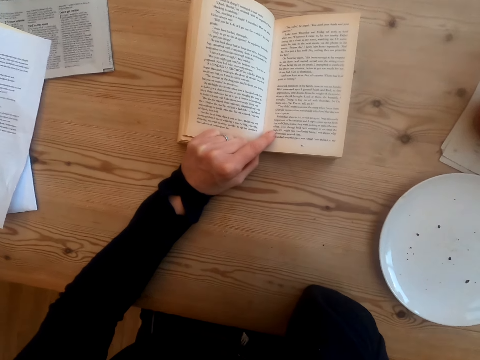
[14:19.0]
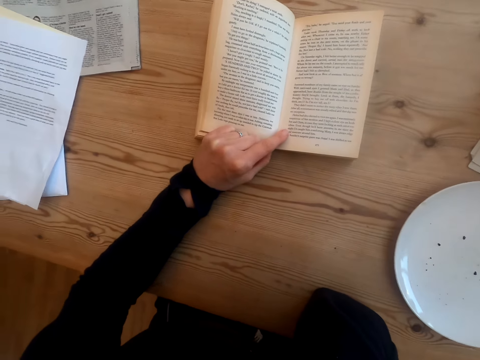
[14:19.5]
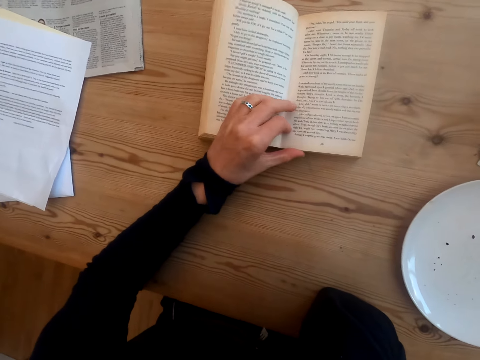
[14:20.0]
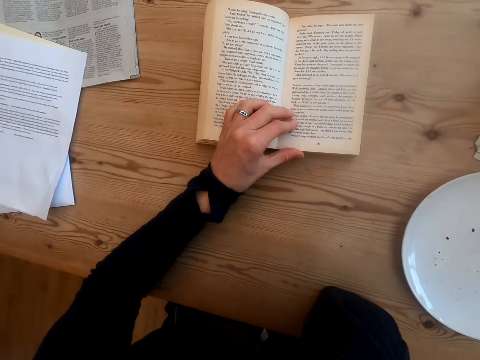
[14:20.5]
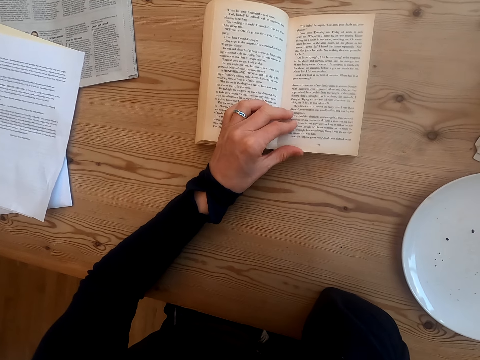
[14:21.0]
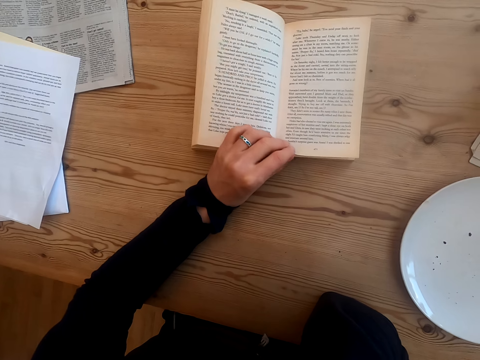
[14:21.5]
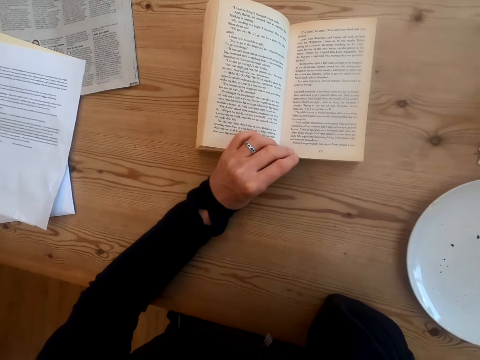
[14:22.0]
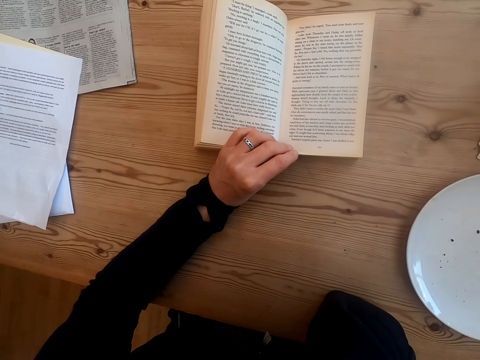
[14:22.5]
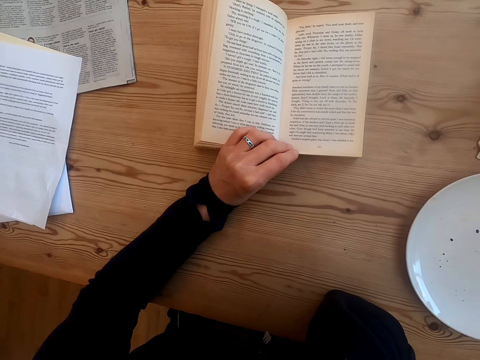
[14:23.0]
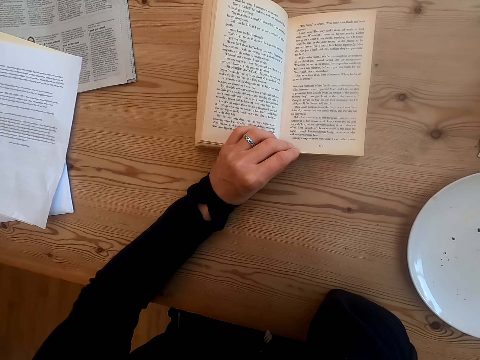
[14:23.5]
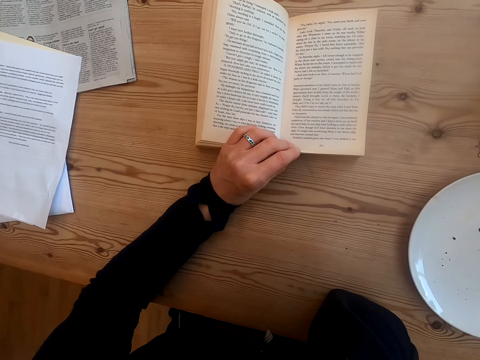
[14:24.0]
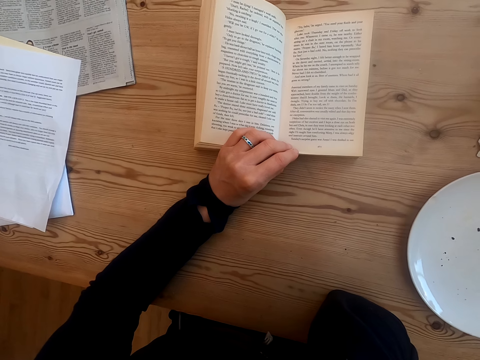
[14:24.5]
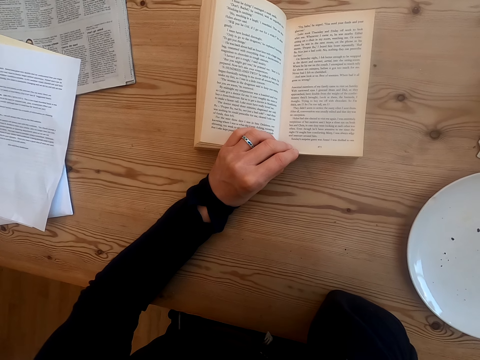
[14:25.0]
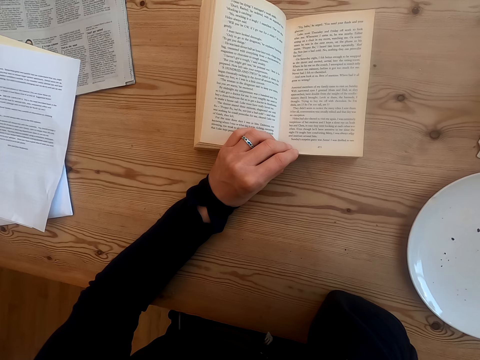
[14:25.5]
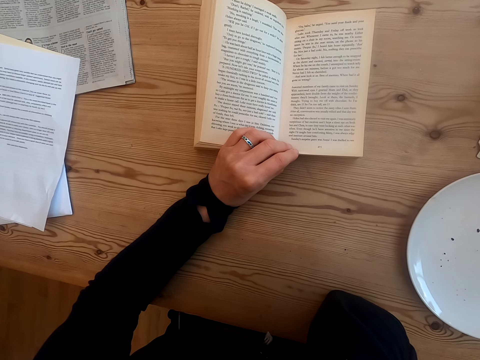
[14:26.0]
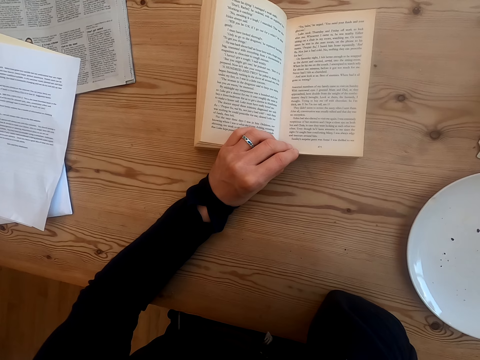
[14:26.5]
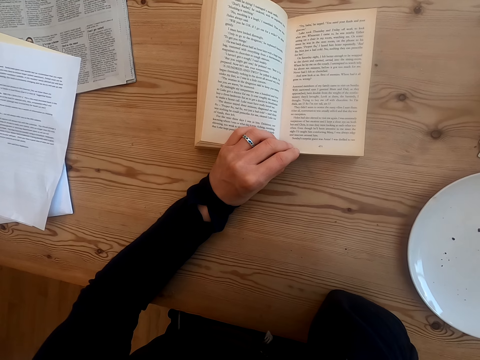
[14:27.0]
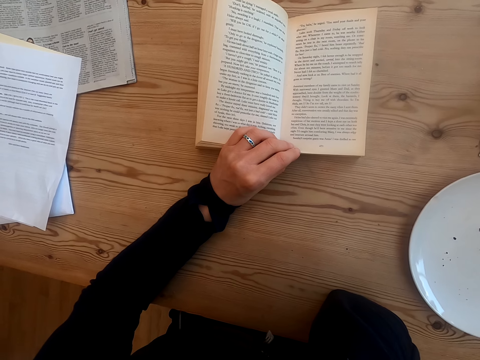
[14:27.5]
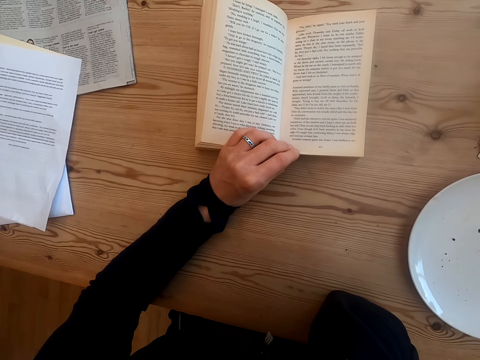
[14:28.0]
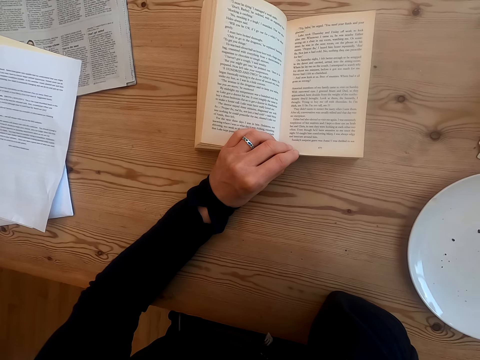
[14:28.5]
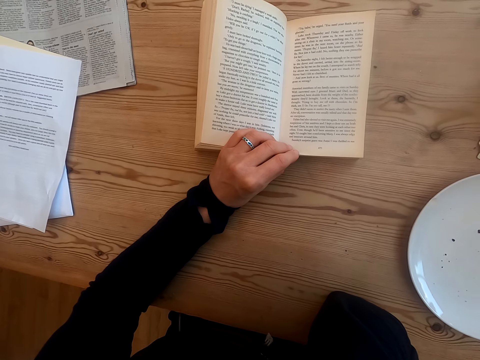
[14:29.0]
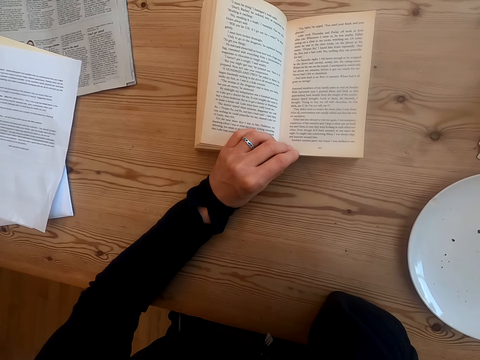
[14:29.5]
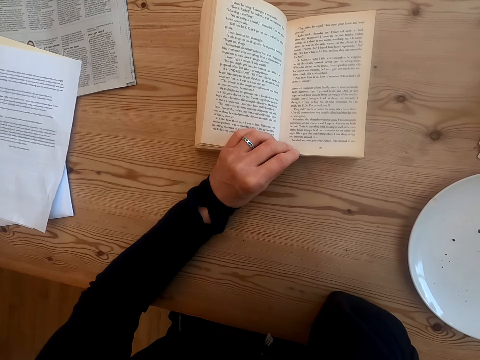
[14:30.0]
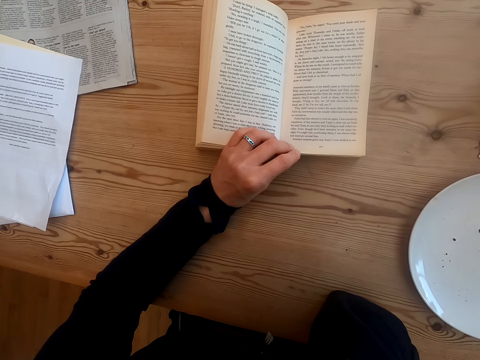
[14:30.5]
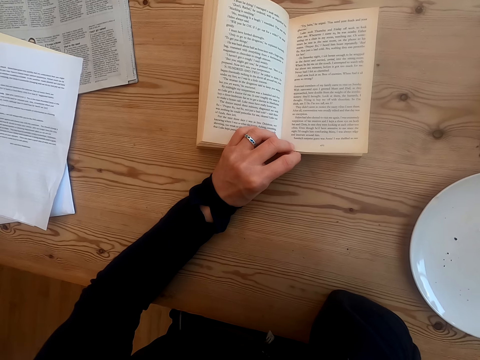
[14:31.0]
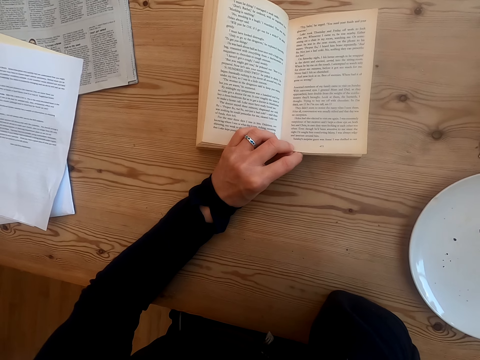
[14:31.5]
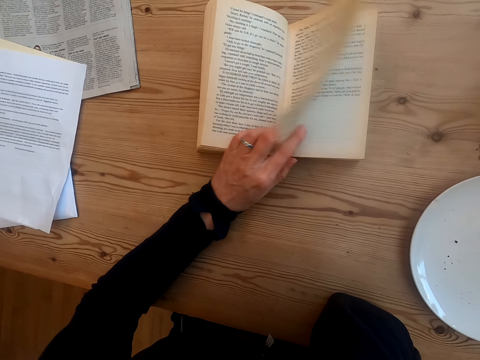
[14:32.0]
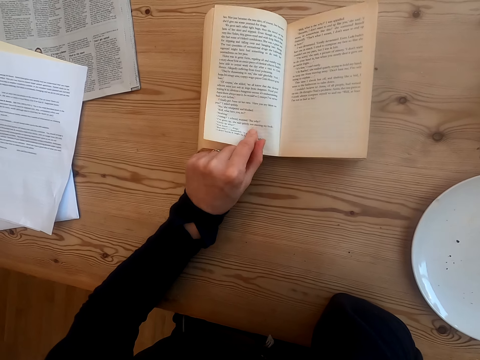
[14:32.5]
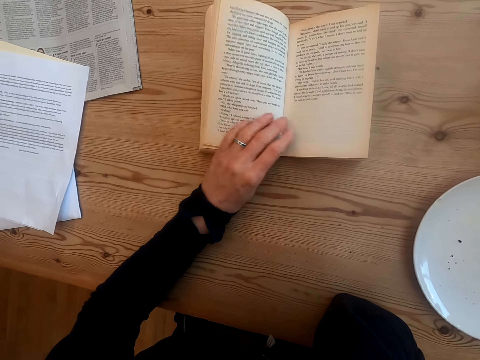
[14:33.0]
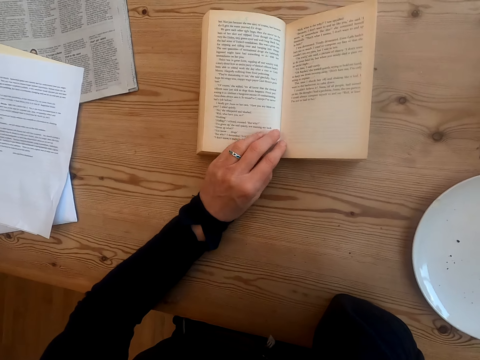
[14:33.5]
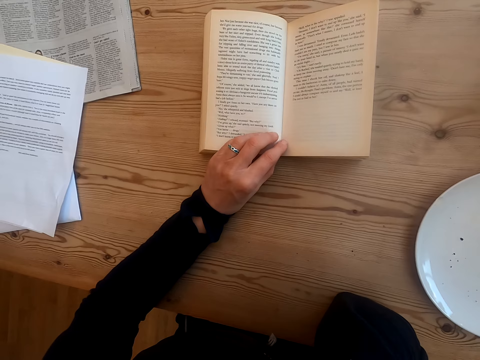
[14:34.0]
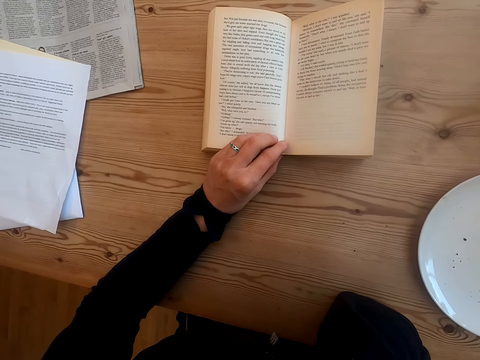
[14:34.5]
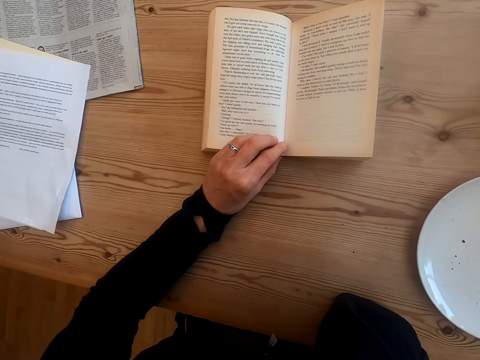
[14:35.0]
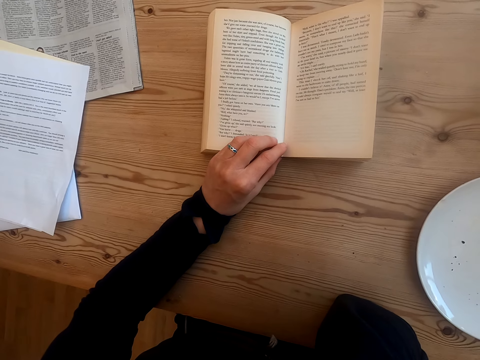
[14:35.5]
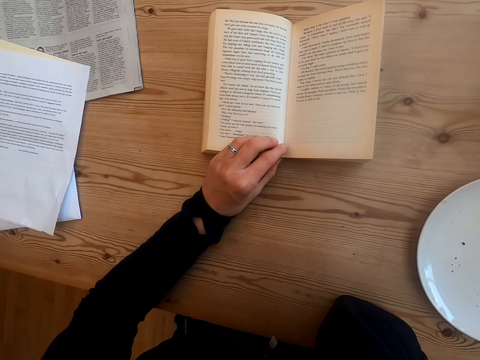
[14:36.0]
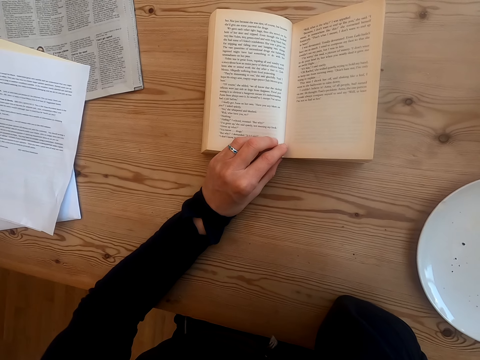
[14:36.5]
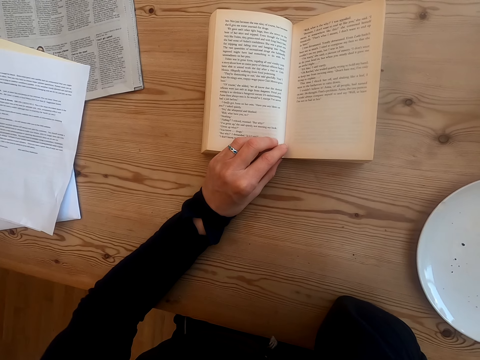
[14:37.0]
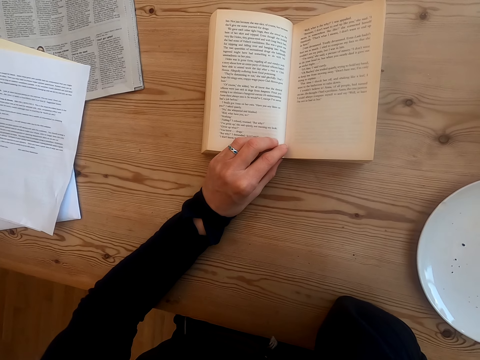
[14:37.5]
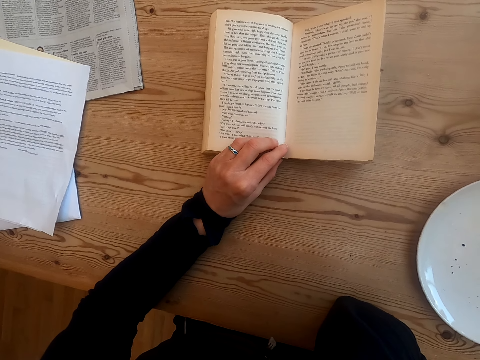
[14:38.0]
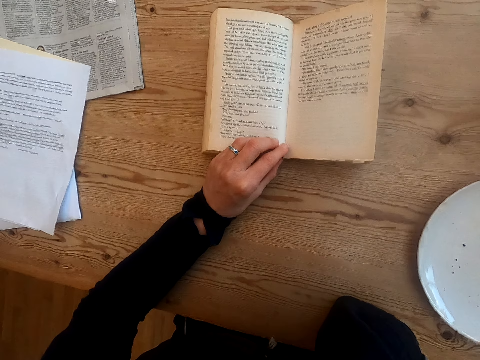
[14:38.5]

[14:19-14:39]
The camera wearer moves a hand on the book. They read the book. They turn a book page. They read the book.

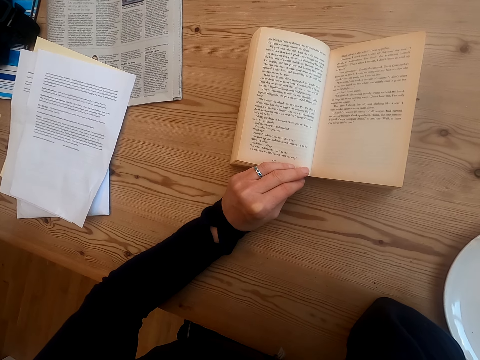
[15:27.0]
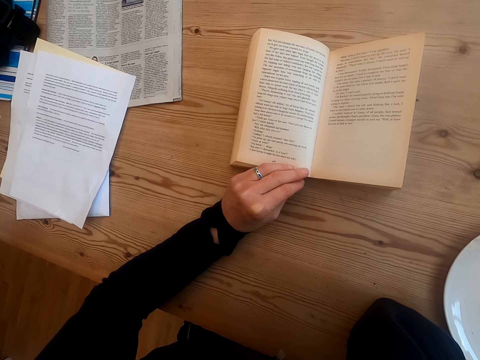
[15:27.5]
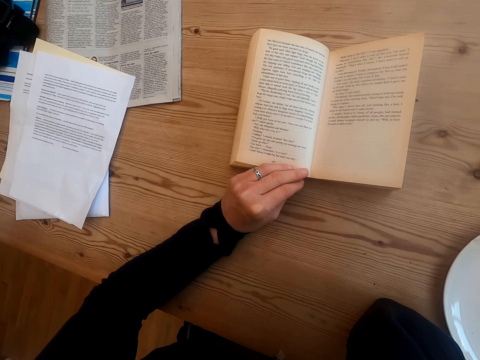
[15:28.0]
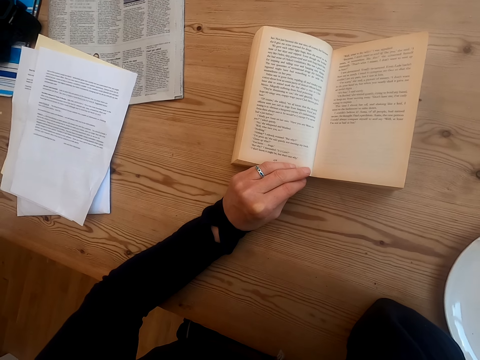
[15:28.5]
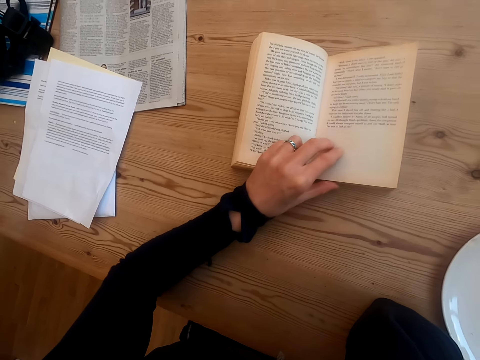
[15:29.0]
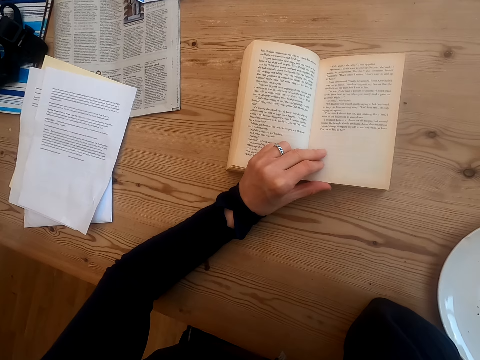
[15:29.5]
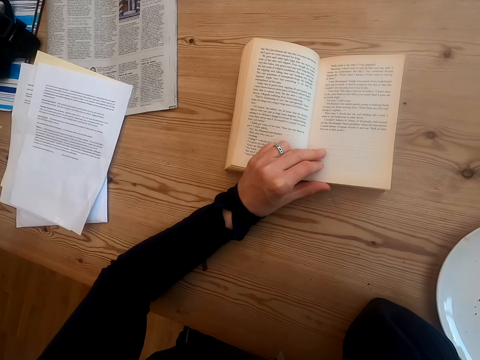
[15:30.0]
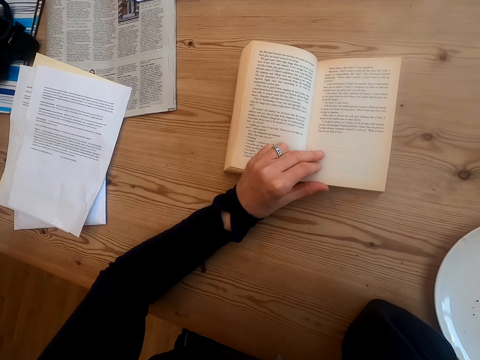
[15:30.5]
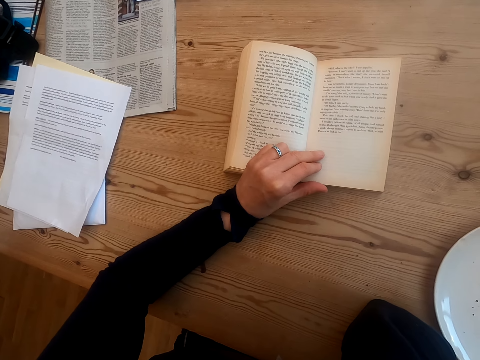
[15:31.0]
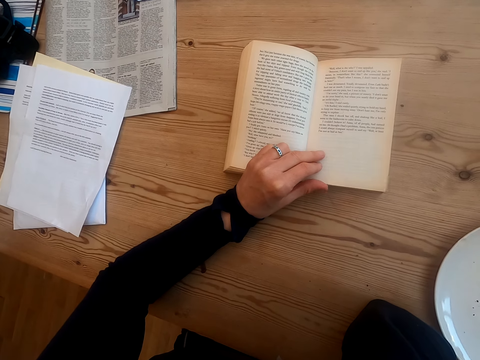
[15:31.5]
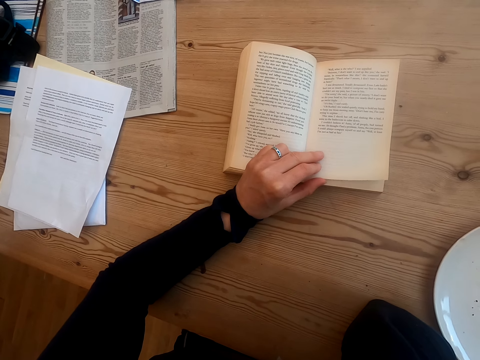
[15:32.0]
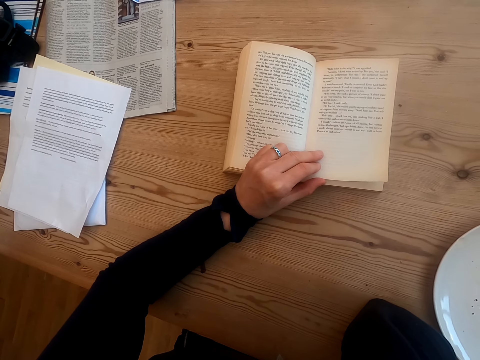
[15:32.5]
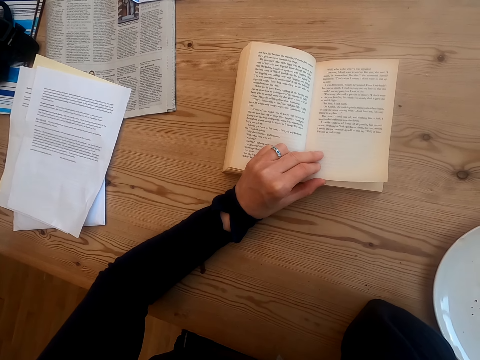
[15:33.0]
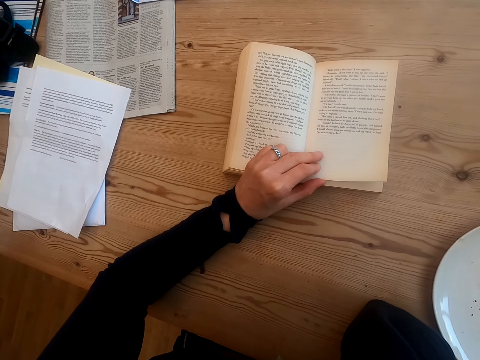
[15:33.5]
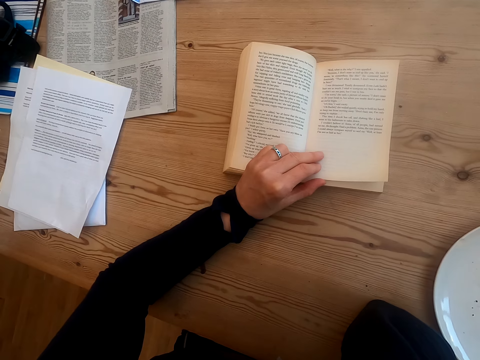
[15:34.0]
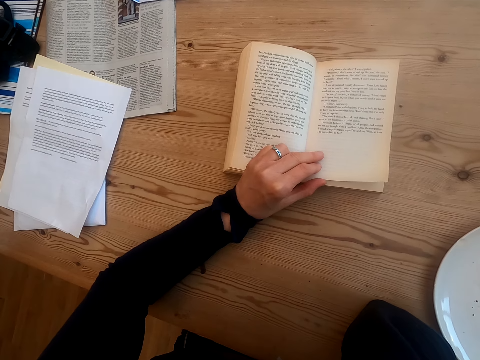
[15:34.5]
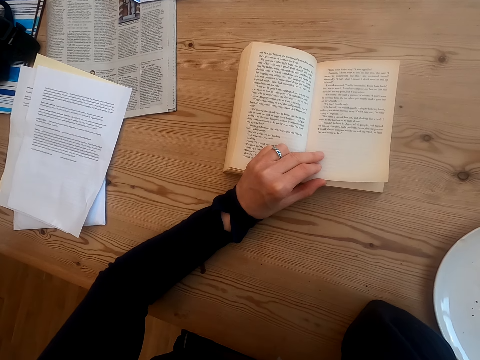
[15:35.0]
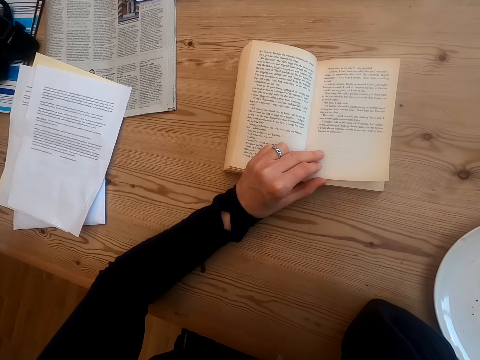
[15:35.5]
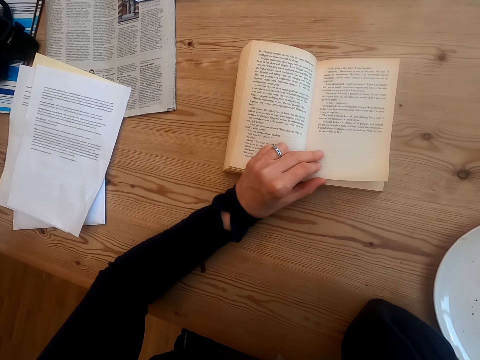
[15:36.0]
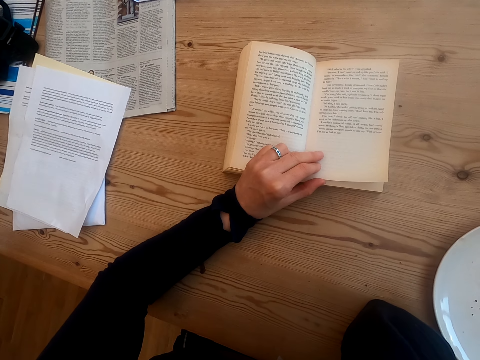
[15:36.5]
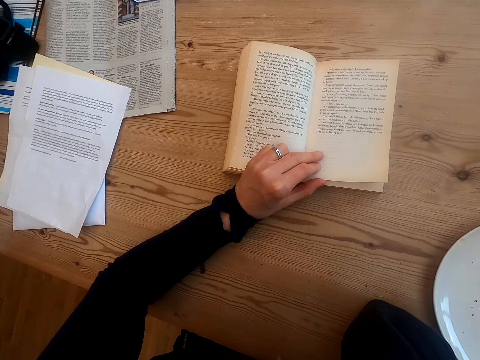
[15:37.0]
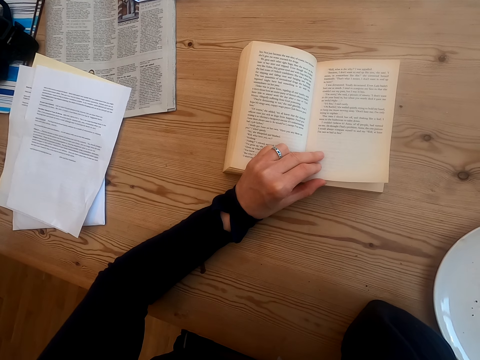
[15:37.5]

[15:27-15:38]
The camera wearer moves a hand. They read a book. They hold a book page. They read the book.
